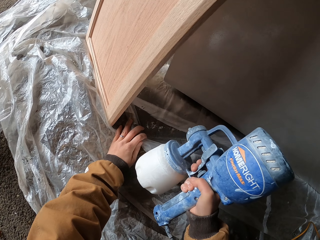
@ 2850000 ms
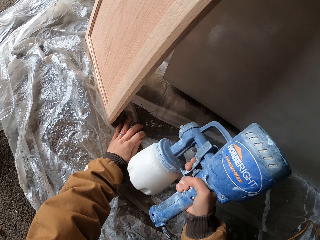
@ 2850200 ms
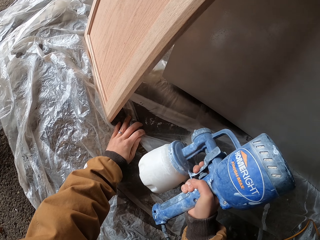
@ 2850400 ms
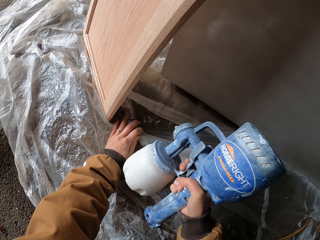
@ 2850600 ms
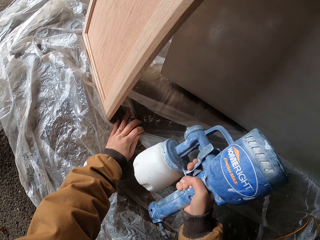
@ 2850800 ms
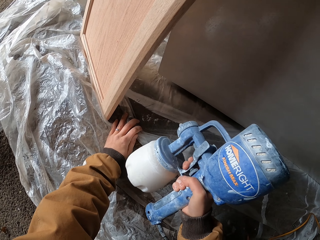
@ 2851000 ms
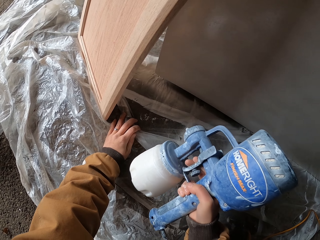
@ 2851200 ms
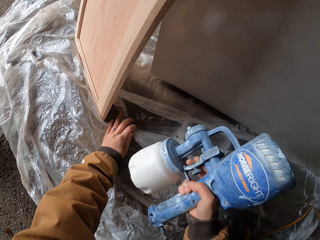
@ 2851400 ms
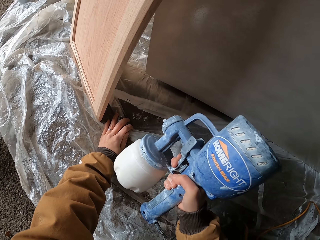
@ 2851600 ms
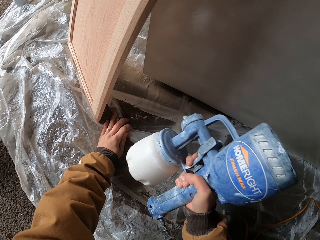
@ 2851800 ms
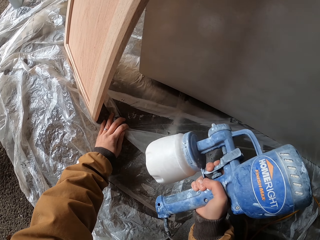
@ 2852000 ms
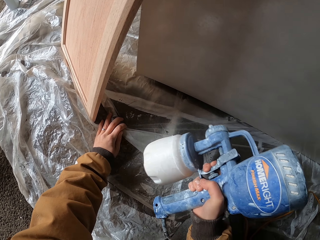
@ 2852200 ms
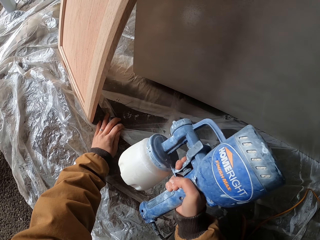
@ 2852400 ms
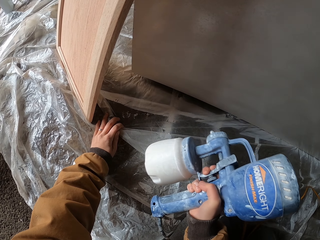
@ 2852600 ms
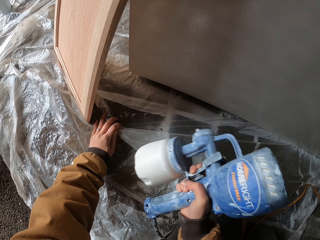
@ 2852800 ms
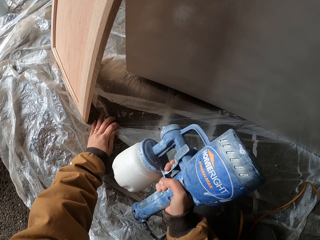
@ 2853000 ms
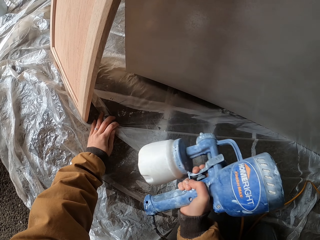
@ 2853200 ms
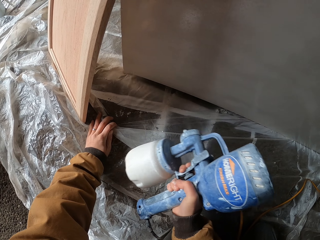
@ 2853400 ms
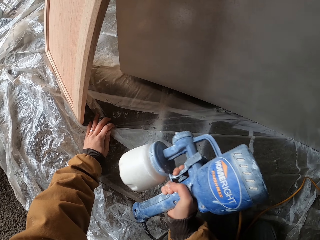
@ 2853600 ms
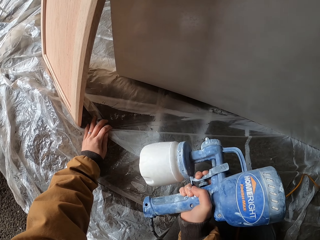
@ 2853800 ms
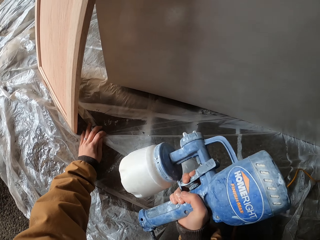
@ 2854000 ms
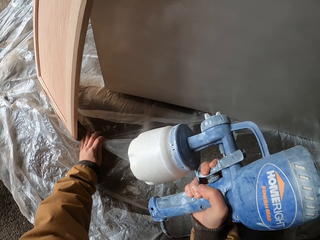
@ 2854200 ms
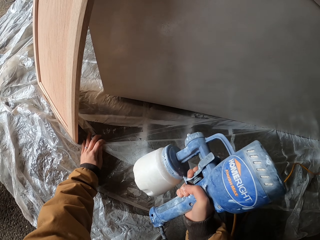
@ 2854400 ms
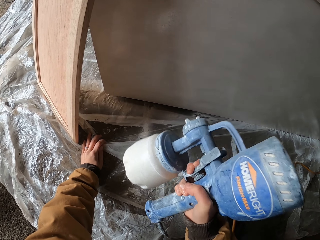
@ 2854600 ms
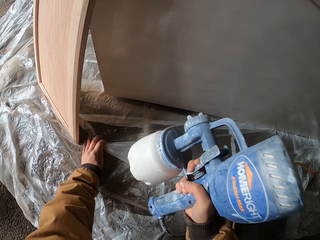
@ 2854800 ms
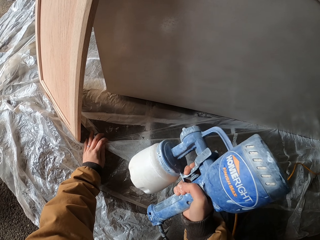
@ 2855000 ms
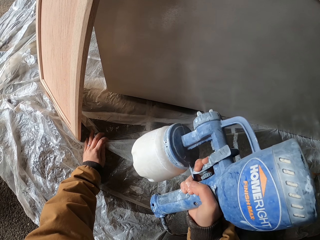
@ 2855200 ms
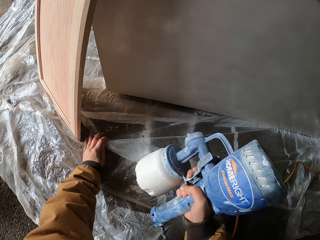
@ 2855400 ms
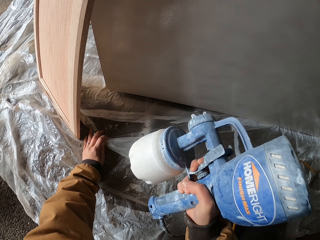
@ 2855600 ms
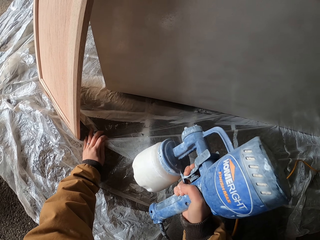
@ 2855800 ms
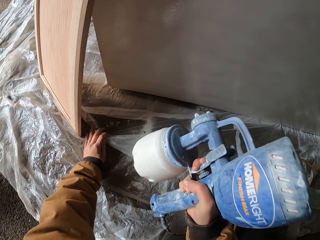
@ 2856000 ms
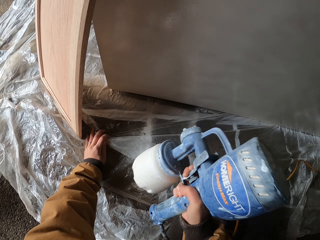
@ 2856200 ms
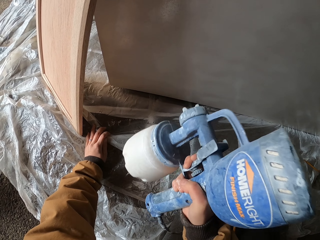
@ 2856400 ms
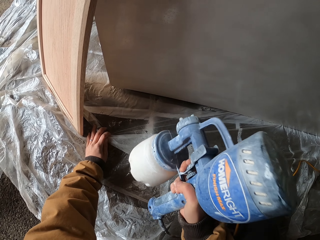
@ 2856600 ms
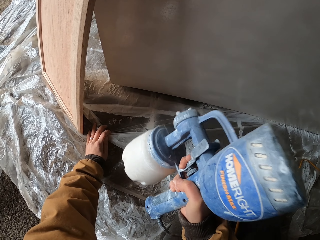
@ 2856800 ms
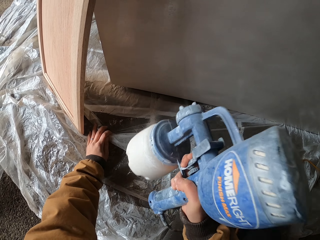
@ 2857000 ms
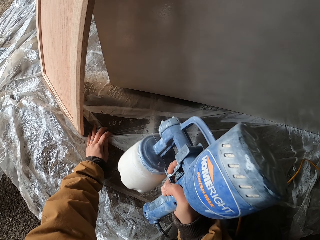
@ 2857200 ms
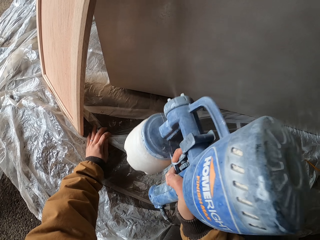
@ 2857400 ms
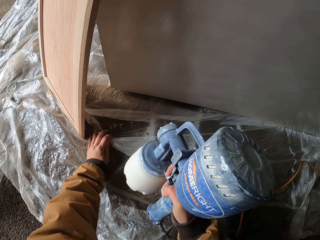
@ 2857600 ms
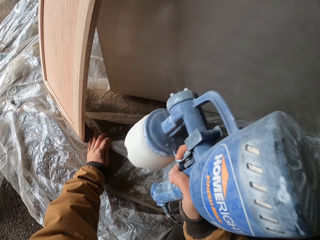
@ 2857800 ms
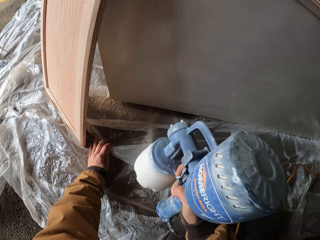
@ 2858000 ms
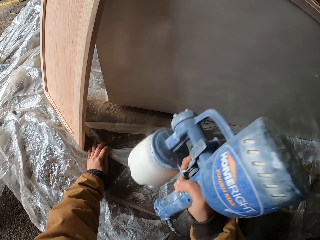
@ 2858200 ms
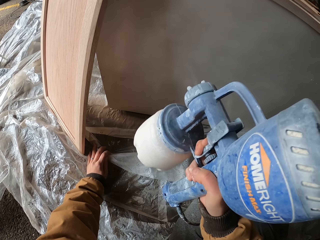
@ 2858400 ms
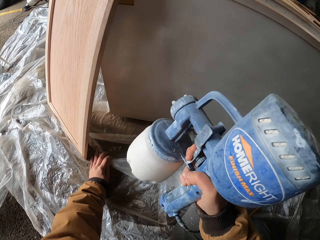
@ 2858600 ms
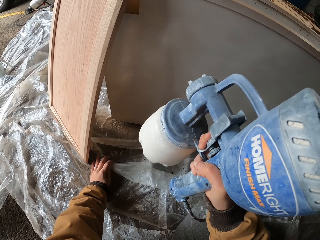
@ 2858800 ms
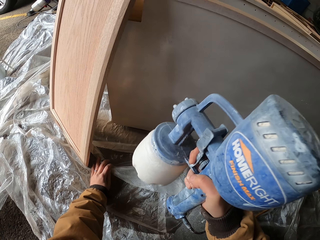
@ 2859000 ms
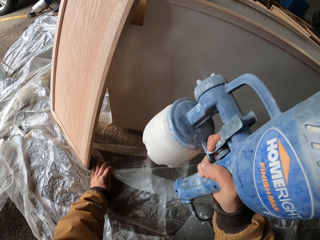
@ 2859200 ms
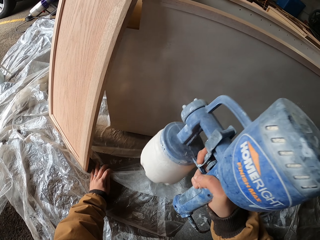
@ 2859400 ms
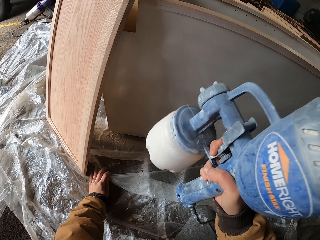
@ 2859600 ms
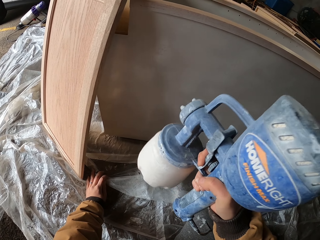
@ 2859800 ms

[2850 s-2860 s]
The camera wearer sprays the paint on the furniture with the spray gun. They hold the polythene paper with the right hand on the floor while painting.

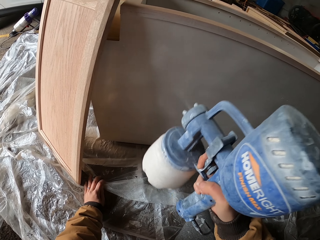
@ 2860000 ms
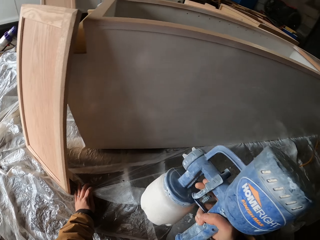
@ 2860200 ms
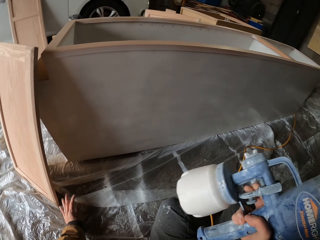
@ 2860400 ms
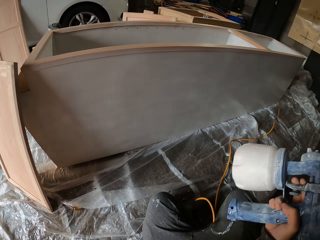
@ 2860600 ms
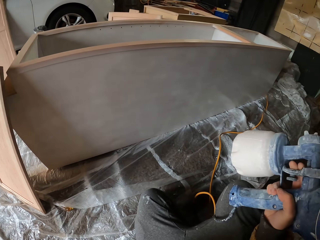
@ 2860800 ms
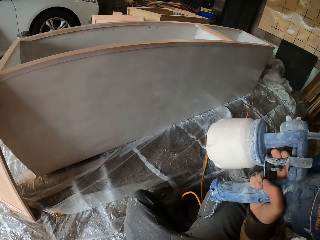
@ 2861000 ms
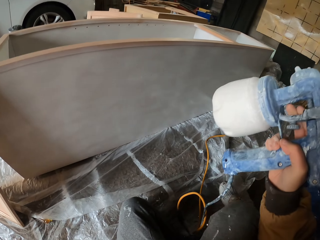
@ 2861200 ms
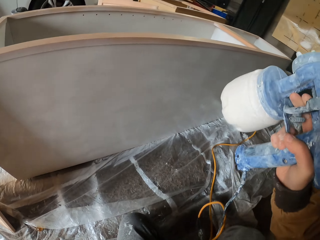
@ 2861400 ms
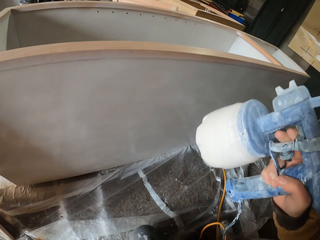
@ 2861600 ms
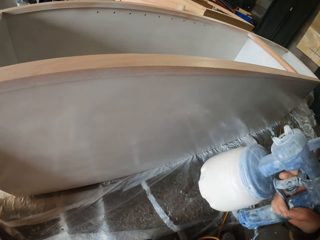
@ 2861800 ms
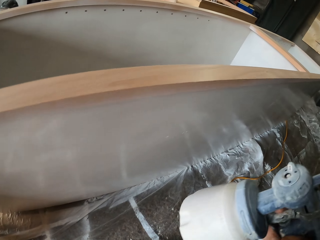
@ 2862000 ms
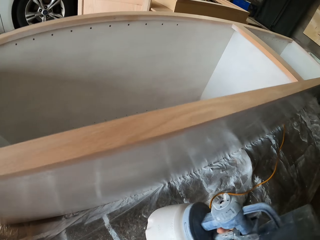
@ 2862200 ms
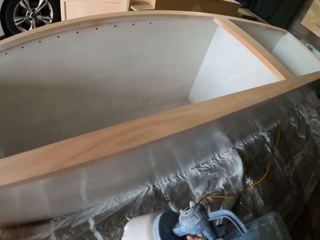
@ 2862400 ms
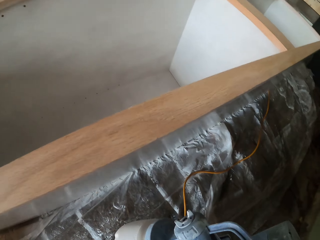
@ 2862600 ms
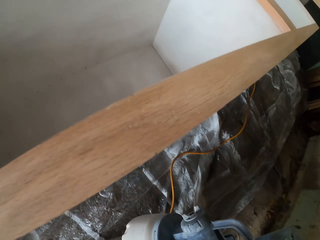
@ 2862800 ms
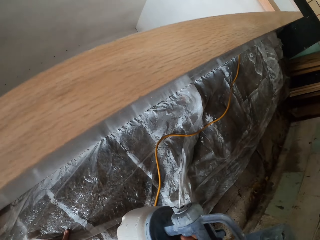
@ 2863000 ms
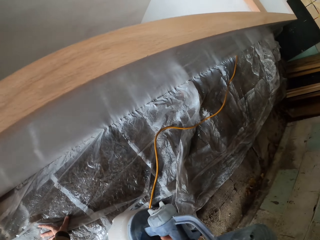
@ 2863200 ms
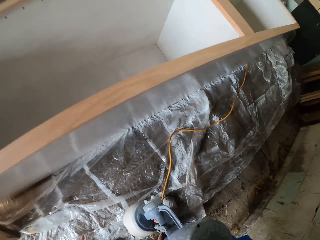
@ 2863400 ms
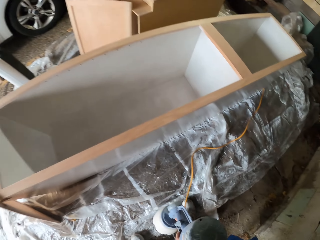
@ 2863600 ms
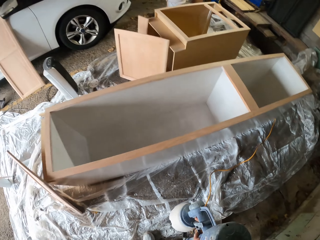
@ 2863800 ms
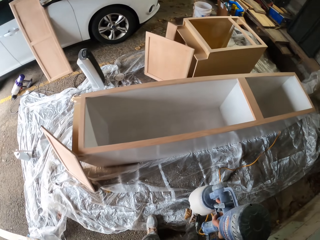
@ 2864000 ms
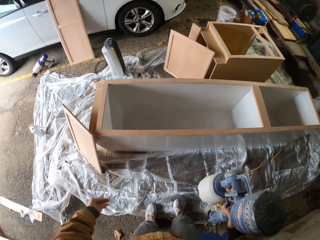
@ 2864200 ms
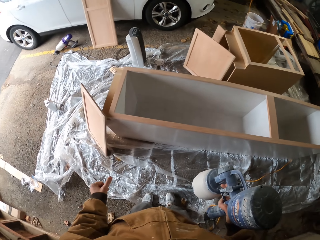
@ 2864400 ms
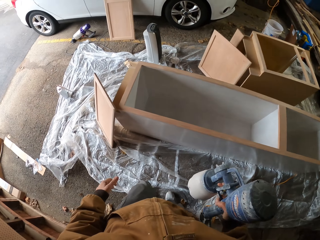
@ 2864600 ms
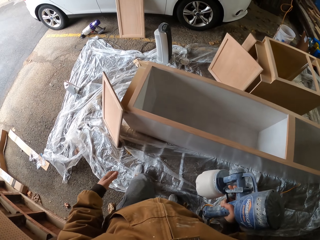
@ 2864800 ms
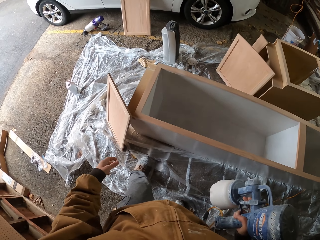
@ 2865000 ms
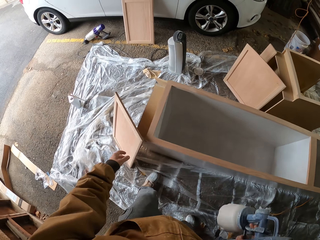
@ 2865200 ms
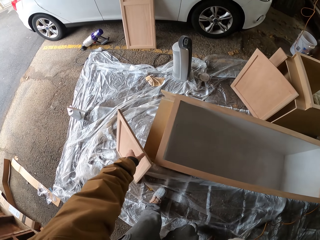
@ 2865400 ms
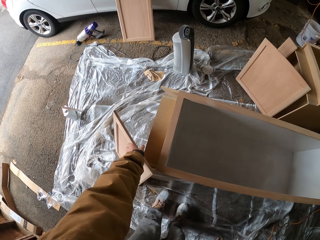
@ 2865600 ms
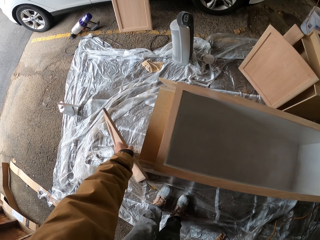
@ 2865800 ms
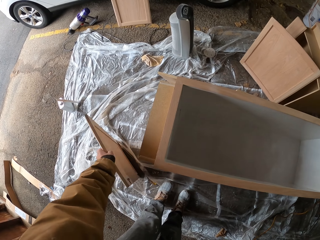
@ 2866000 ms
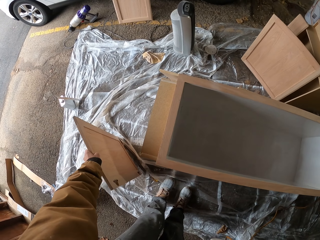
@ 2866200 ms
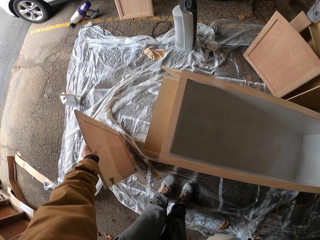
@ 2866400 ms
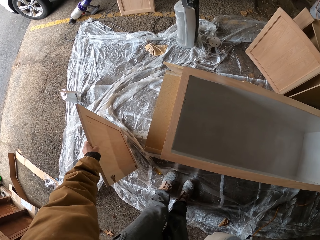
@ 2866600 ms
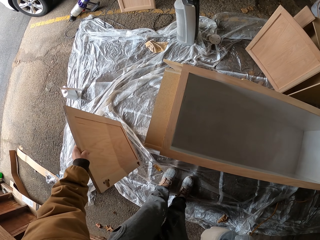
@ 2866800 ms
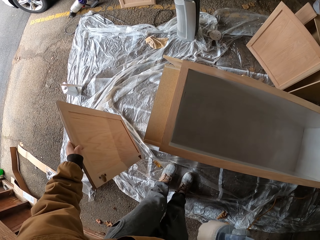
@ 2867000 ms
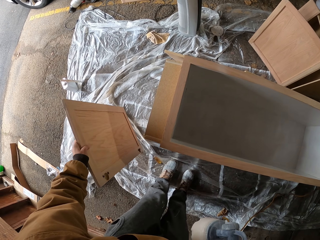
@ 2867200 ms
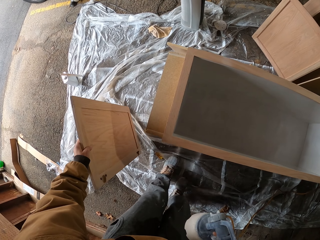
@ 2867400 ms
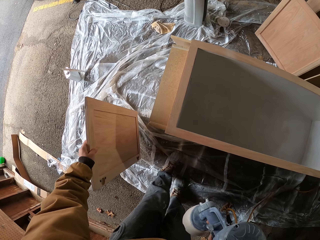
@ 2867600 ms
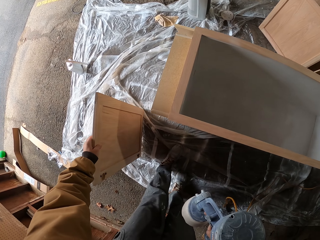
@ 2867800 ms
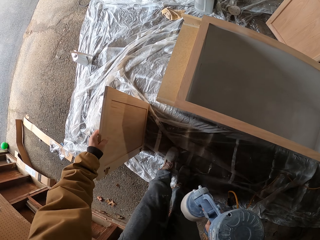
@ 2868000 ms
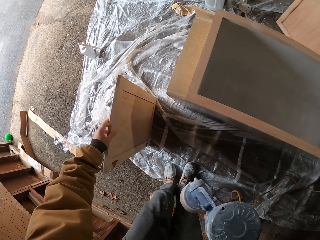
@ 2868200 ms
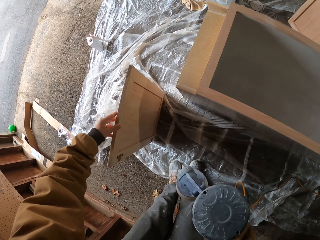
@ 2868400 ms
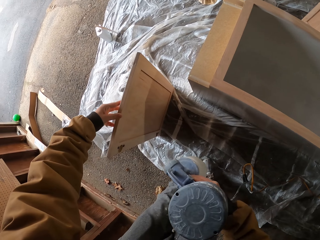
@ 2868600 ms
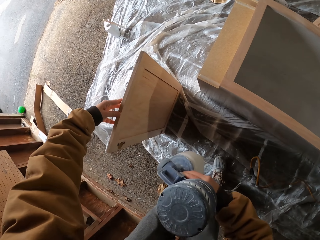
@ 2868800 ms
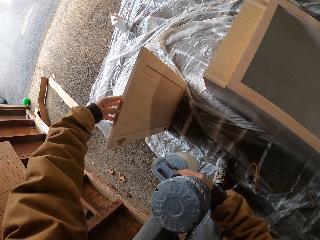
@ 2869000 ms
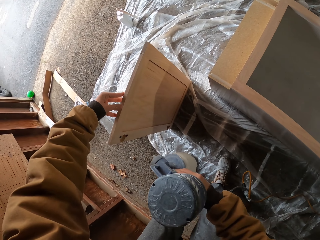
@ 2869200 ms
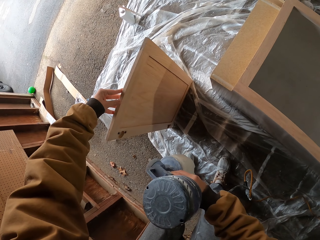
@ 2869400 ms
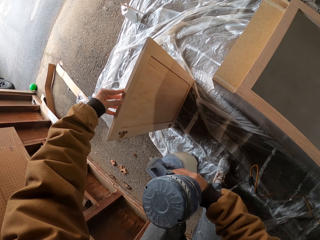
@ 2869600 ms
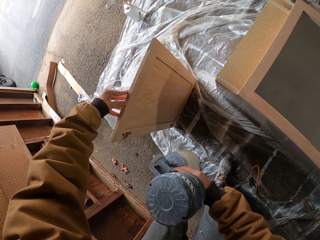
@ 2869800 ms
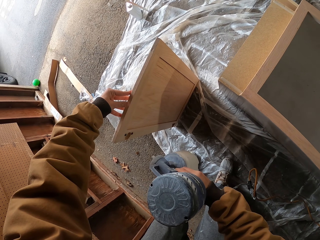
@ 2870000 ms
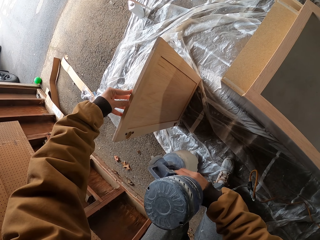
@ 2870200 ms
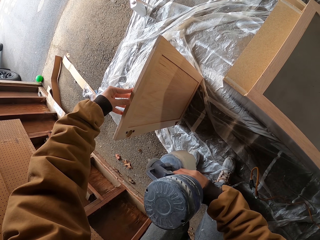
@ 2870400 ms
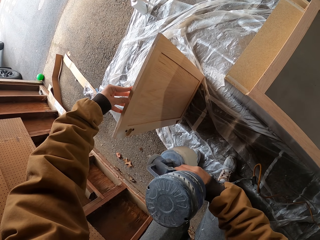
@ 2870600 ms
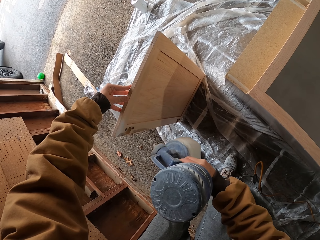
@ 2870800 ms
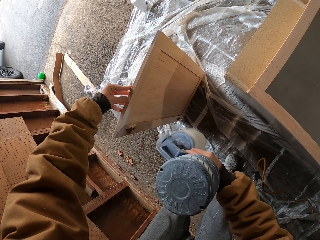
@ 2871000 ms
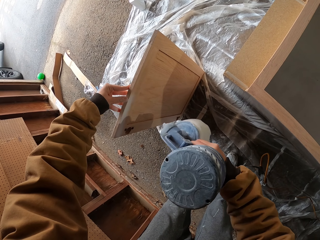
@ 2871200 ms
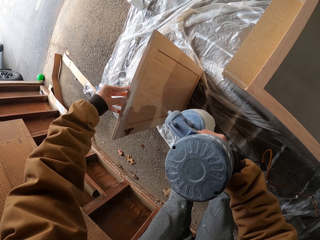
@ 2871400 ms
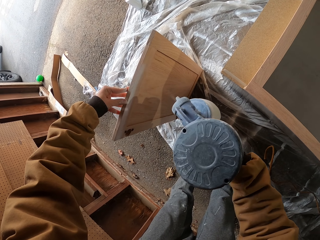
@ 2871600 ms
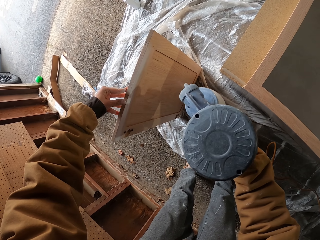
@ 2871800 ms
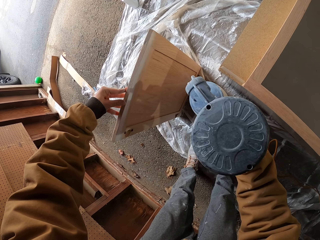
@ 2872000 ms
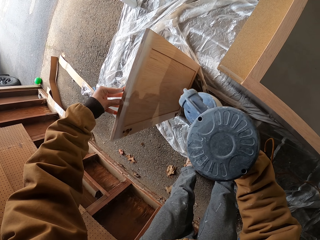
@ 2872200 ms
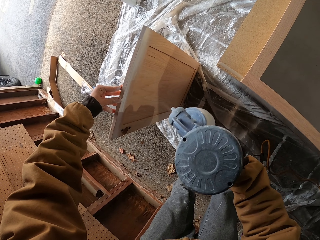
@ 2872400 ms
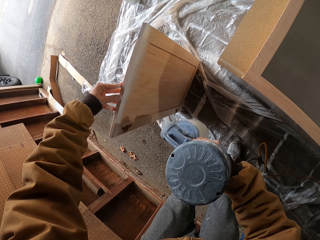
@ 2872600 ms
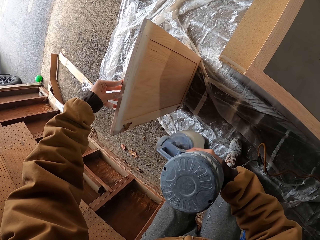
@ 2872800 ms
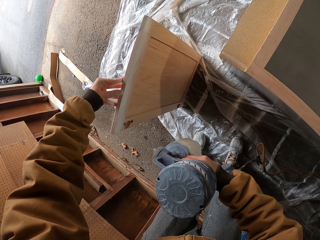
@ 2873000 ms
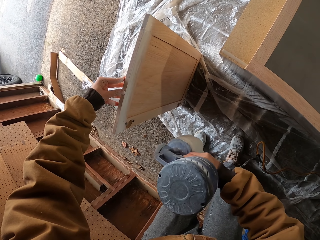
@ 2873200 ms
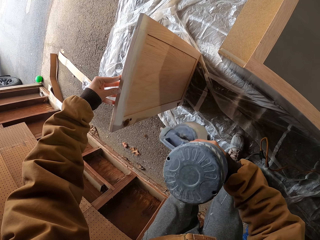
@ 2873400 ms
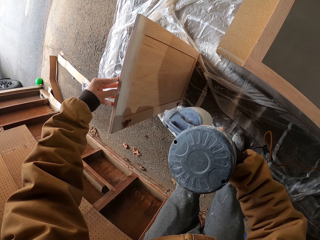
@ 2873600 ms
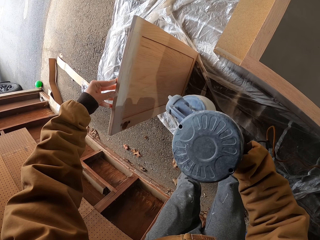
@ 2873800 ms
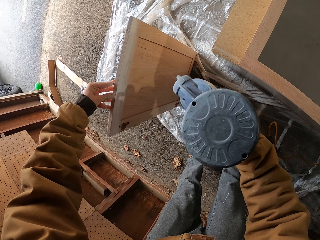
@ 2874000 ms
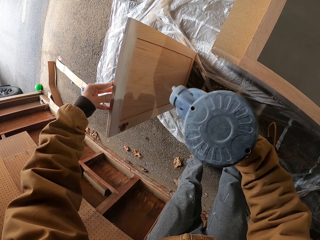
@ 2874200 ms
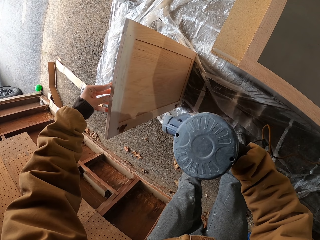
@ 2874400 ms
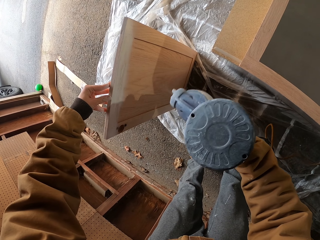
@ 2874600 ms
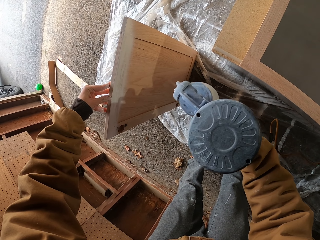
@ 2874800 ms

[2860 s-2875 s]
The camera wearer stands up, lifts the piece of wood and sprays the paint on the piece of wood with the spray gun.
